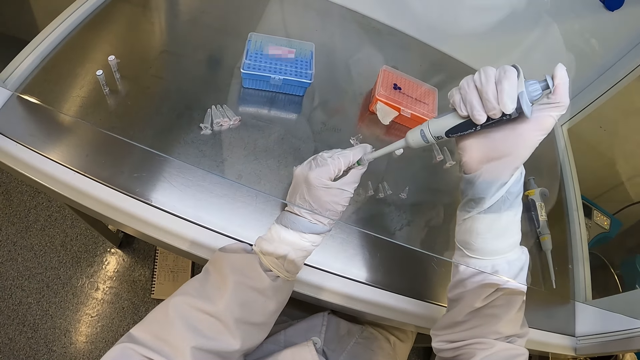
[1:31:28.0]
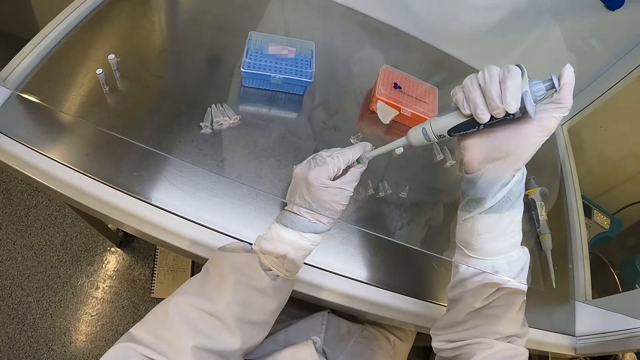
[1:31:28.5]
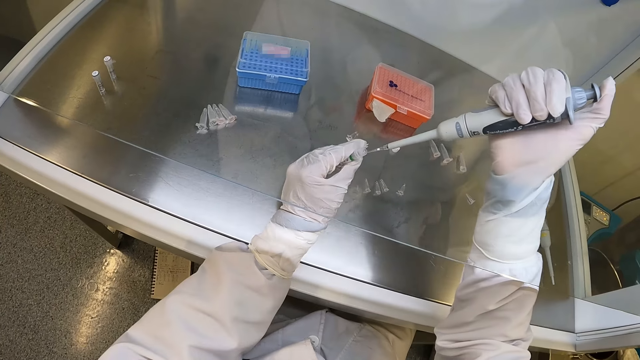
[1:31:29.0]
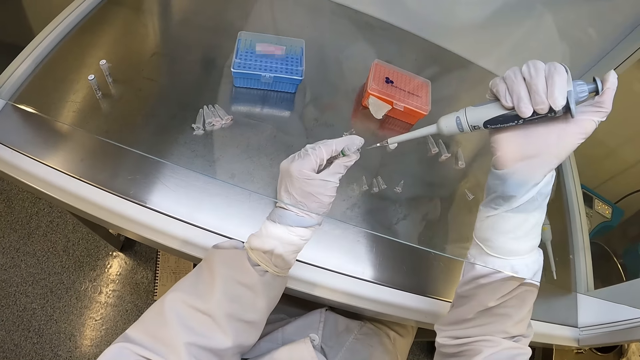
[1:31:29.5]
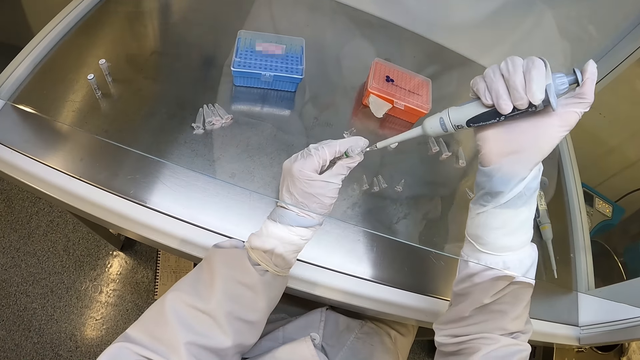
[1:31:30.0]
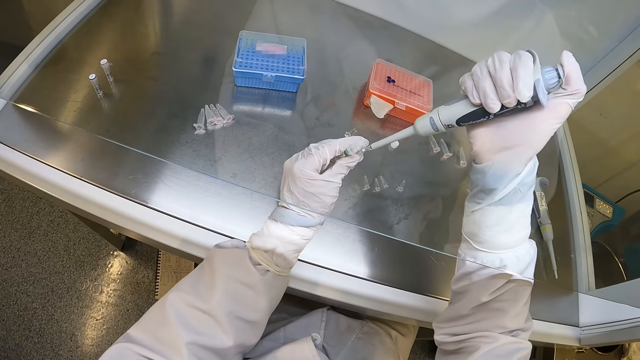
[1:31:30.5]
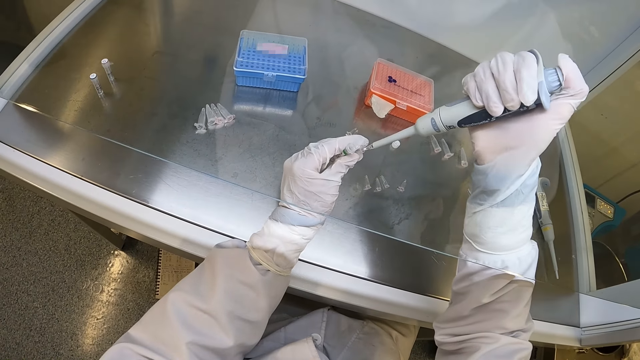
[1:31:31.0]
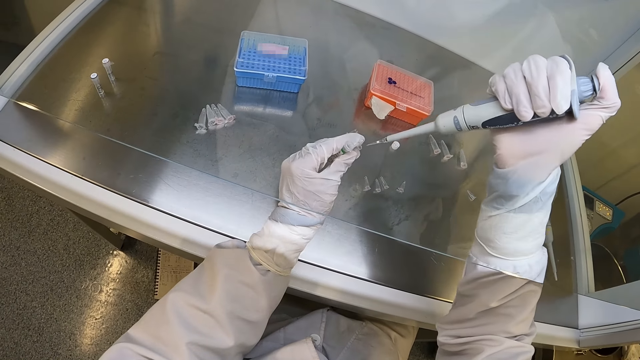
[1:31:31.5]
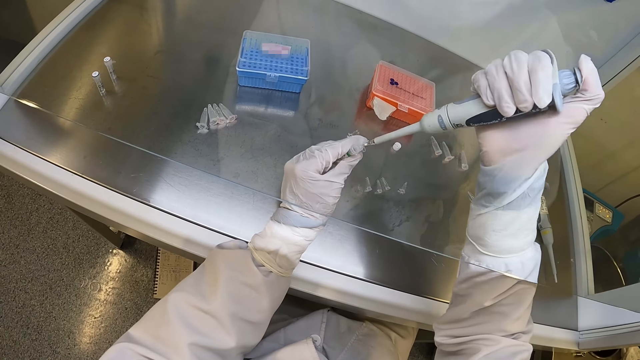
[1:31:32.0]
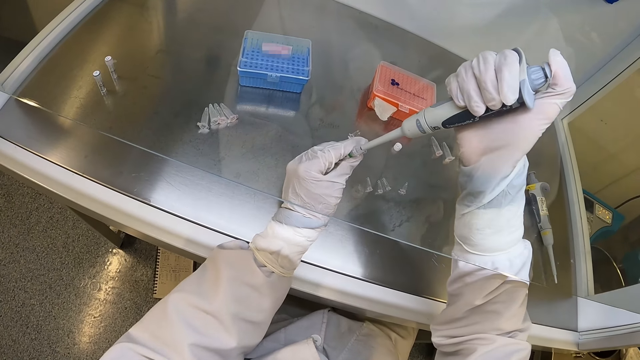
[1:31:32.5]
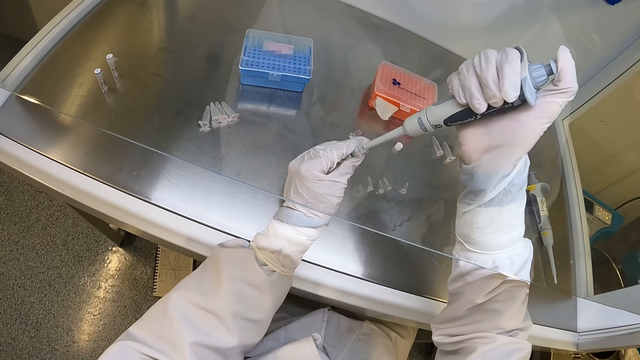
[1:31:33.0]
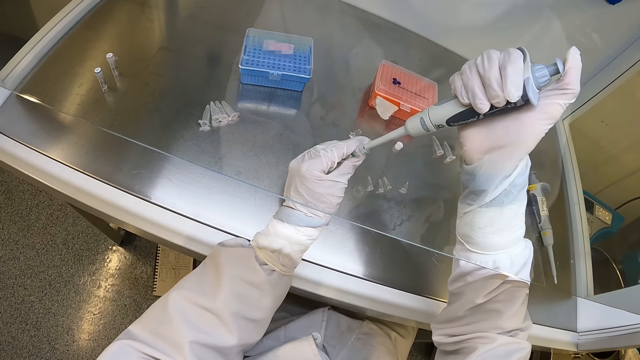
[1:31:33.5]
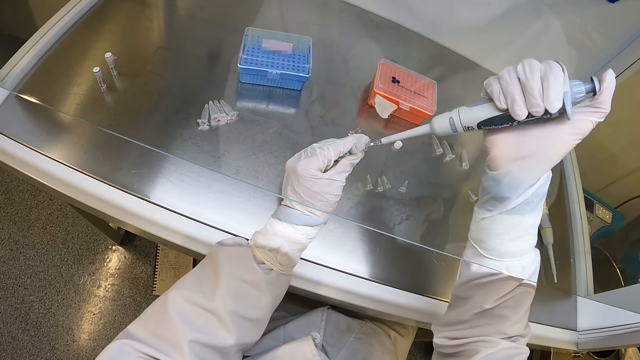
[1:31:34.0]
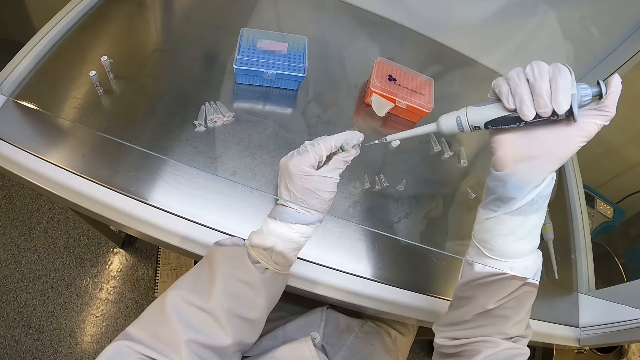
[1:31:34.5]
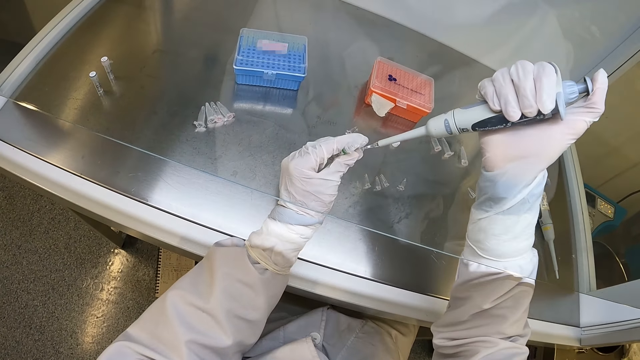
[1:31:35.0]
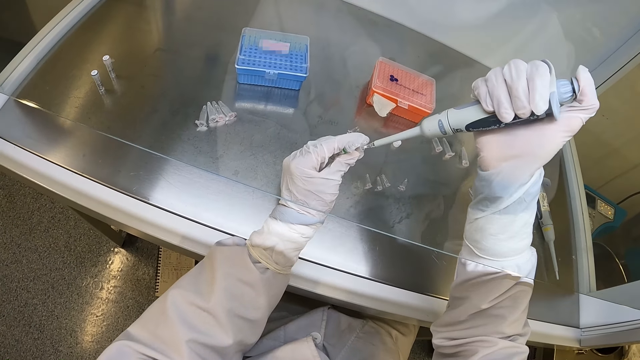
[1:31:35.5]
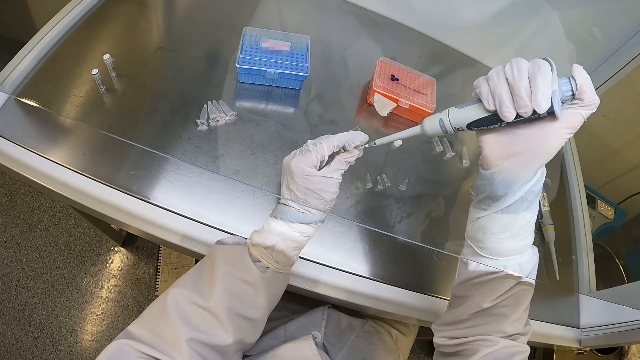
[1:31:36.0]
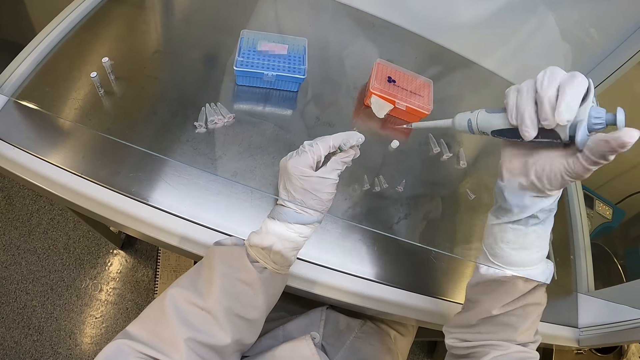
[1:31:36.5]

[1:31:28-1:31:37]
The camera wearer takes the liquid sample from the small glass bottle in his left hand with the pipette in his right hand. He removes the pipette in his right hand from the small glass bottle in his left hand. He holds the tube and holds the microtube. He presses the liquid out of the pipette with his right hand into the plastic container in his left hand. He inserts the pipette in his right hand into the small glass bottle in his left hand. He holds the microtube and holds the tube. He takes the liquid sample from the small glass bottle in his left hand with the pipette in his right hand. He removes the pipette in his right hand from the small glass bottle in his left hand. He holds the tube and holds the microtube. He presses the liquid out of the pipette with his right hand into the plastic container in his left hand.

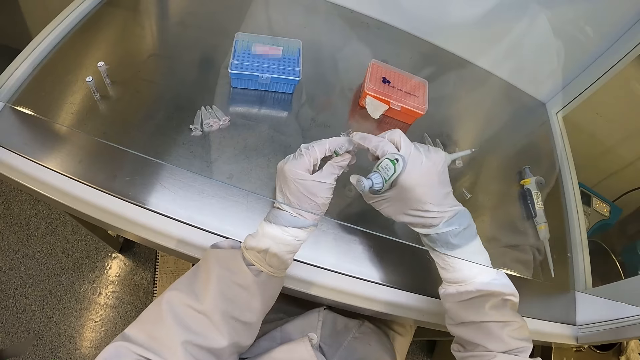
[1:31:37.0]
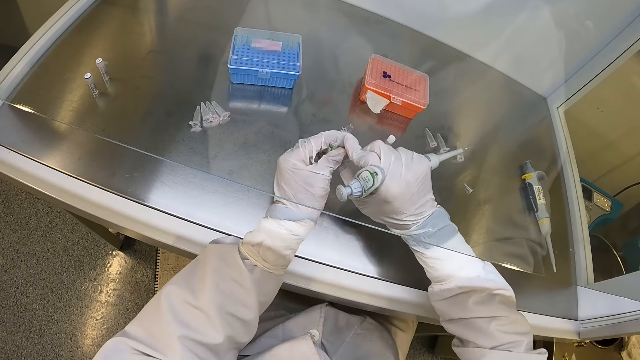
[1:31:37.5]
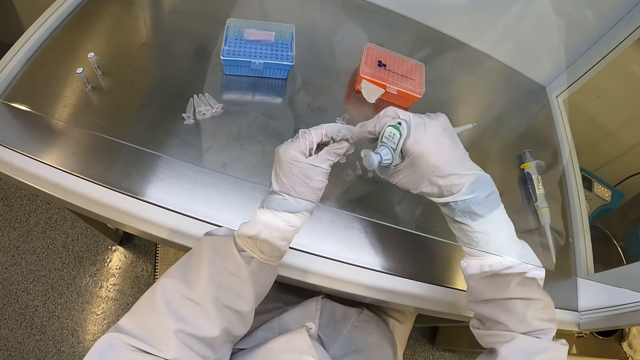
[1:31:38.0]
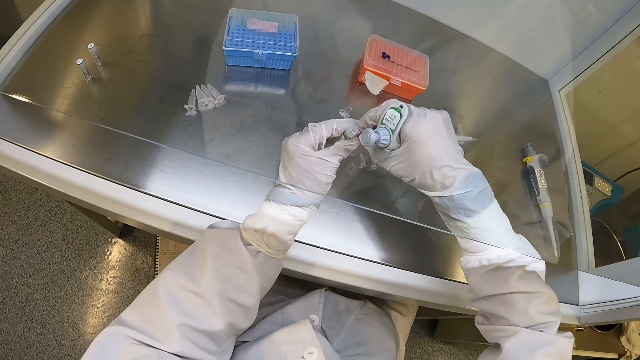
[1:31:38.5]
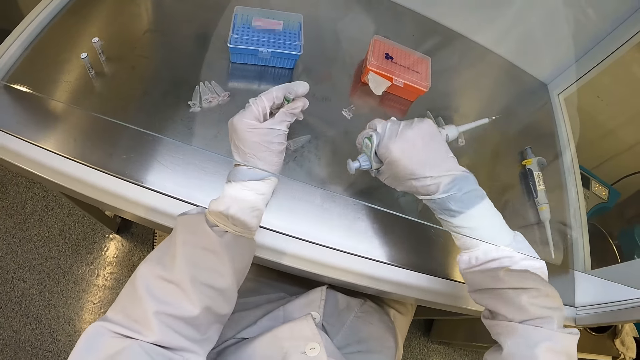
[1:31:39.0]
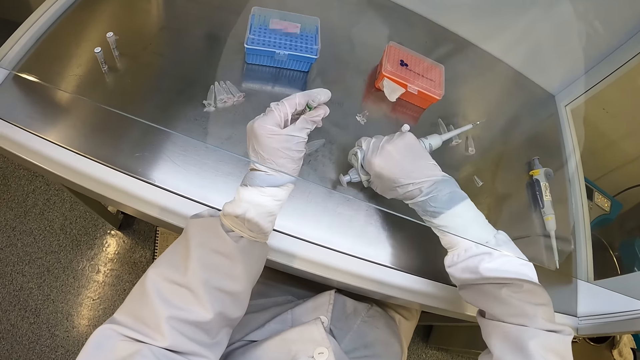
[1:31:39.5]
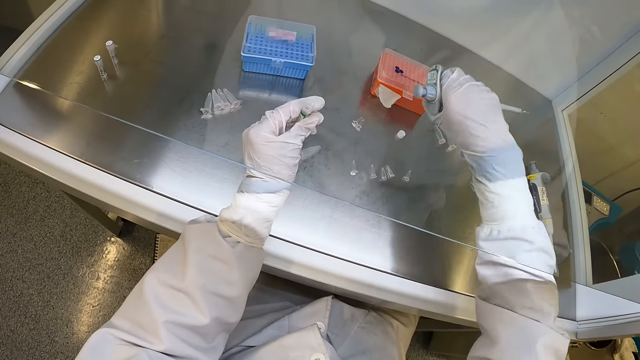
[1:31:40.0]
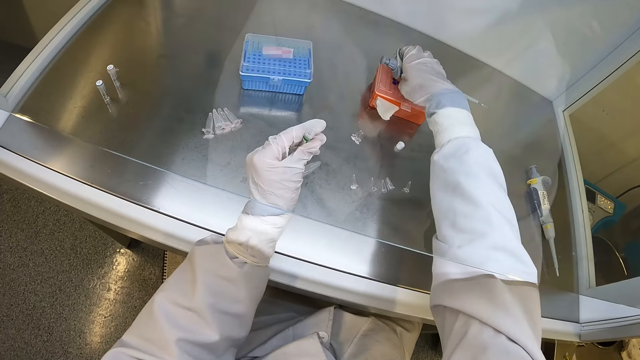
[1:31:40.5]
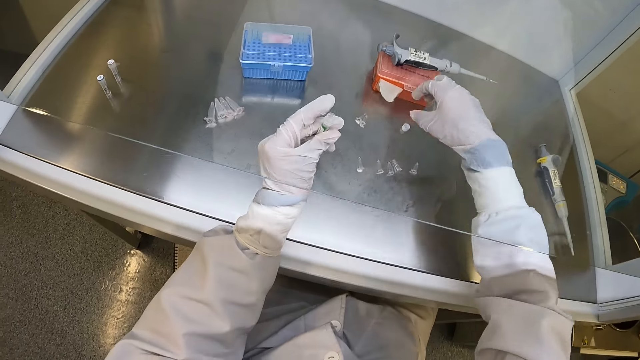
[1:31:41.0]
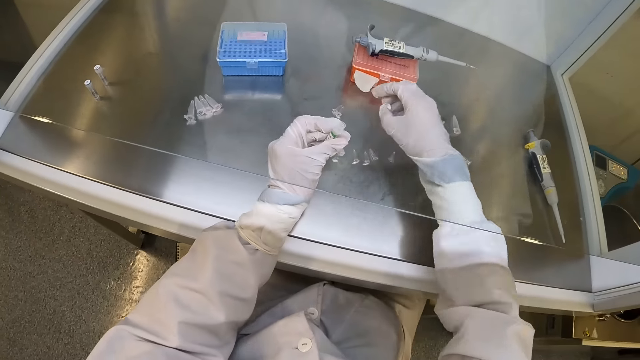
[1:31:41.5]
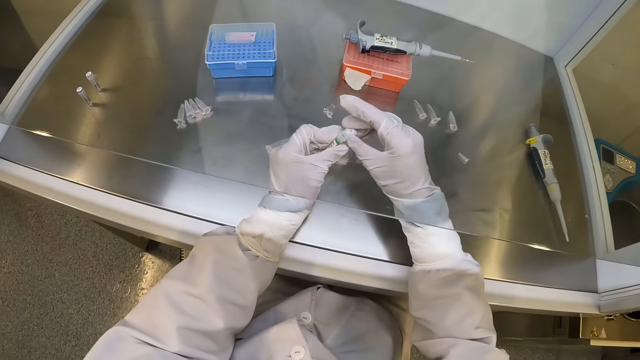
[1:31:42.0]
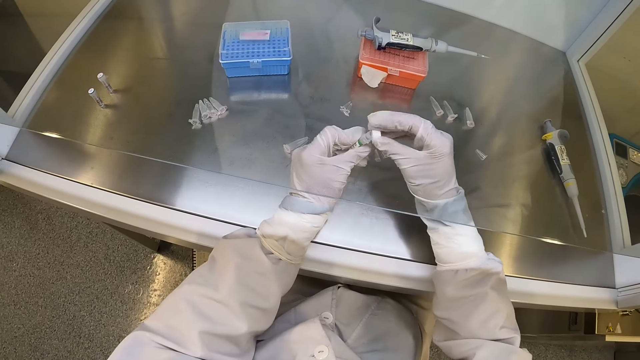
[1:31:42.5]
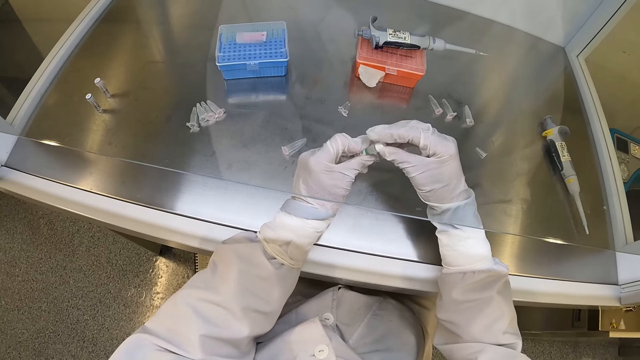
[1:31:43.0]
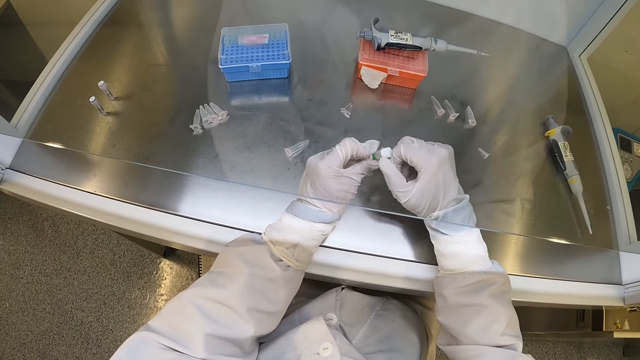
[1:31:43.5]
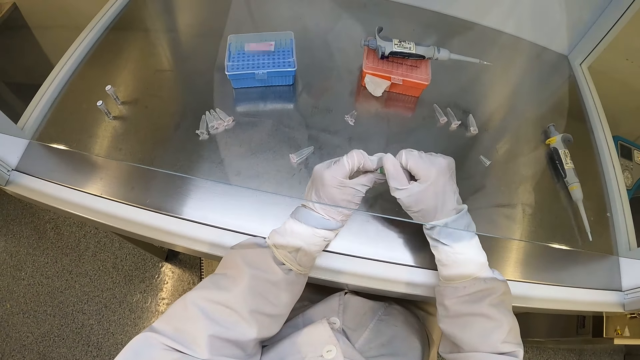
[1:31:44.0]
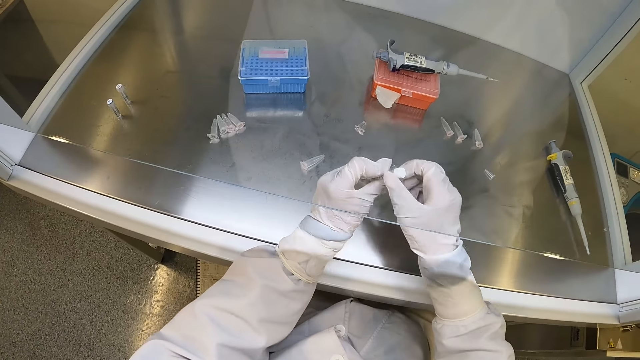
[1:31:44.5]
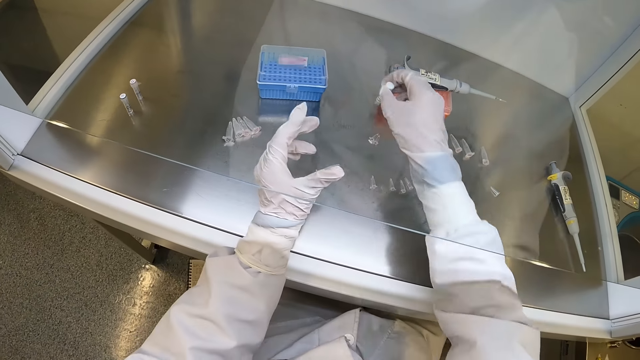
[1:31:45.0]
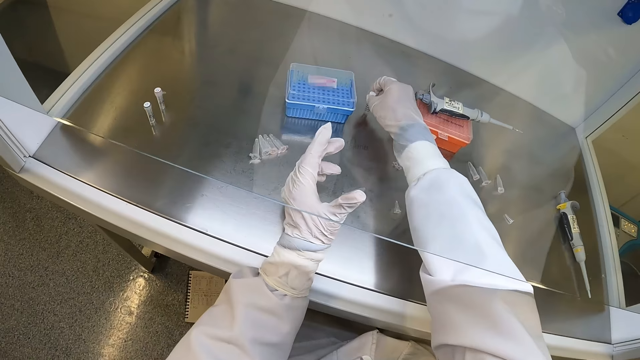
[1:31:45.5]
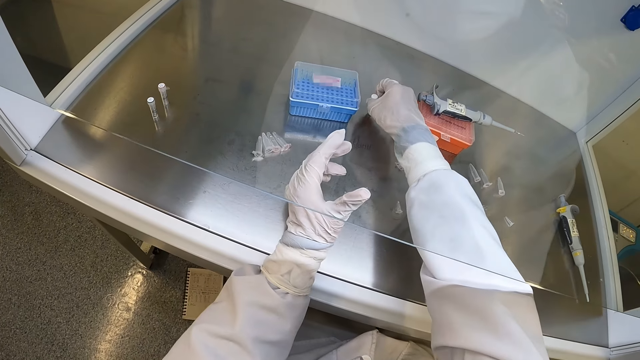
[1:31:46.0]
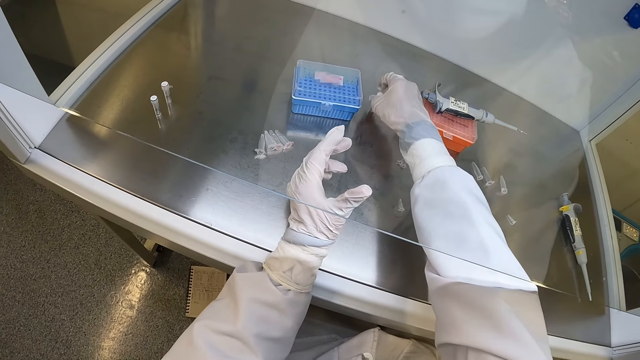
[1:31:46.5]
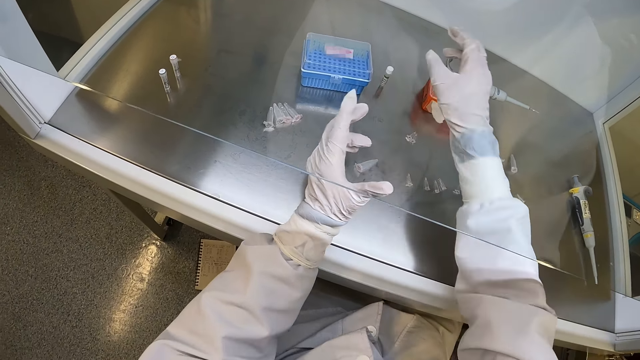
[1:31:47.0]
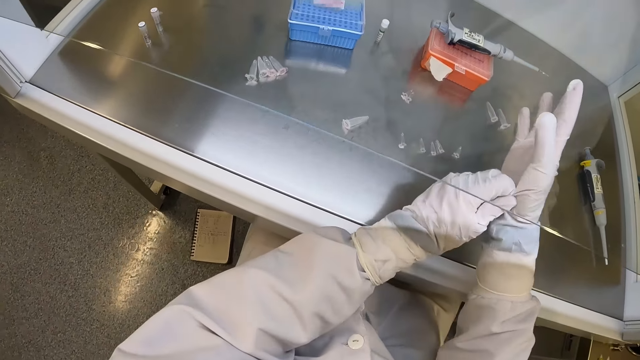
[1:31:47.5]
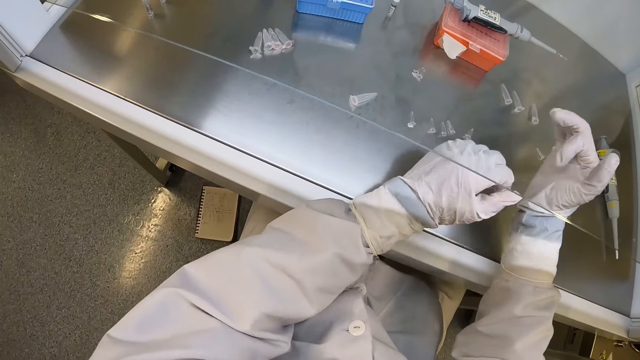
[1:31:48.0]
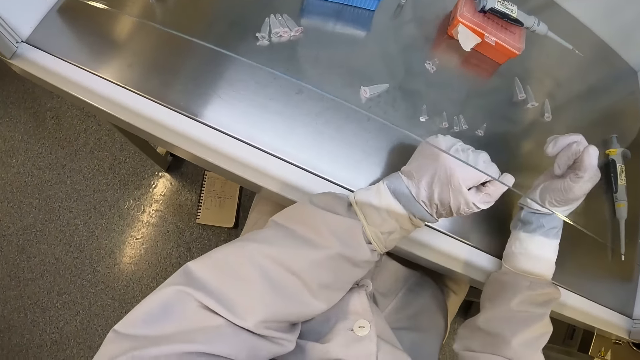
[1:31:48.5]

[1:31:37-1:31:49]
The camera wearer holds the micropipette and holds the tube. He closes the plastic container in his left hand with his right hand. He collects the plastic container from his left hand with his right hand. He holds the tube and holds the micropipette. He drops the plastic container on the table with his right hand. He holds the tube. He drops the pipette in his right hand on a plastic box on the table. He holds the tube. He picks up a cover from the table with his right hand. He closes the small glass bottle in his left hand with the cover in his right hand. He passes the small glass bottle from his left hand to his right hand. He places the small glass bottle on the table with his right hand. He adjusts a glove on his right hand with his left hand.
